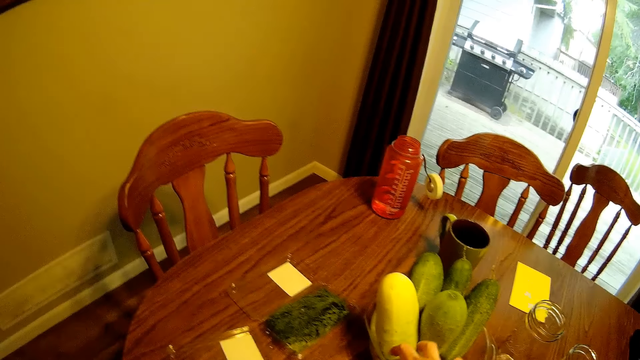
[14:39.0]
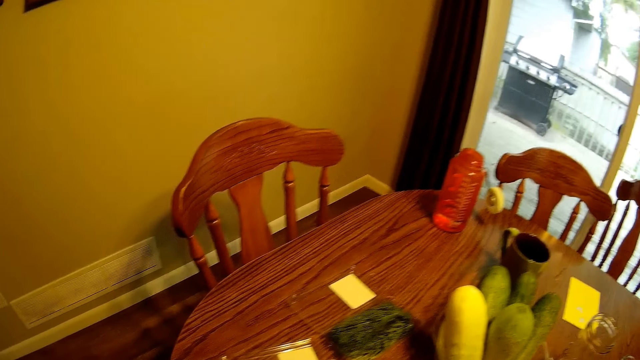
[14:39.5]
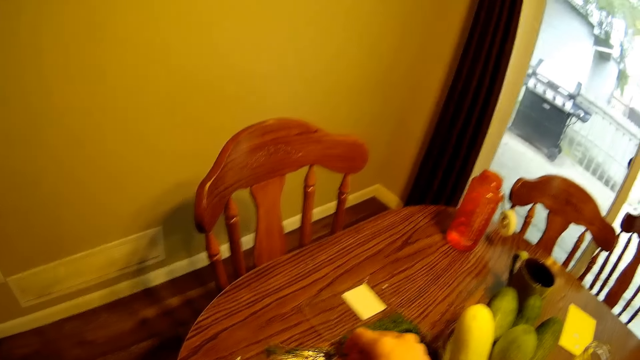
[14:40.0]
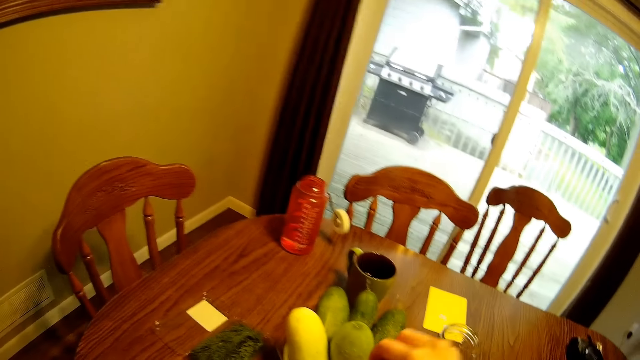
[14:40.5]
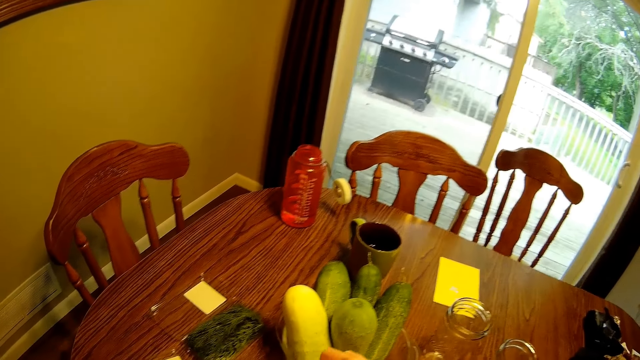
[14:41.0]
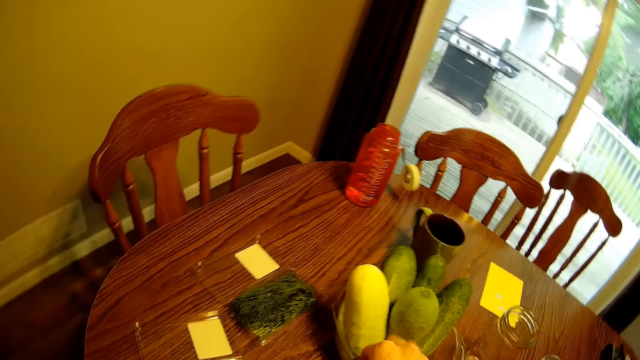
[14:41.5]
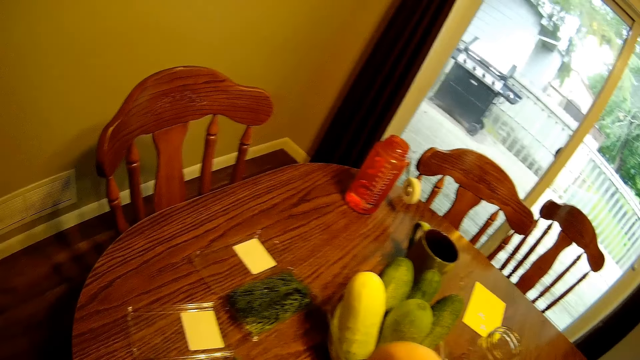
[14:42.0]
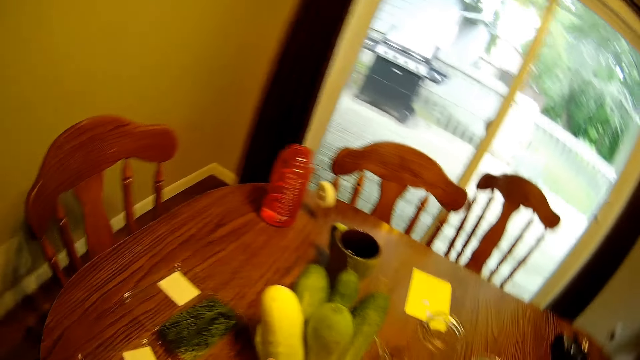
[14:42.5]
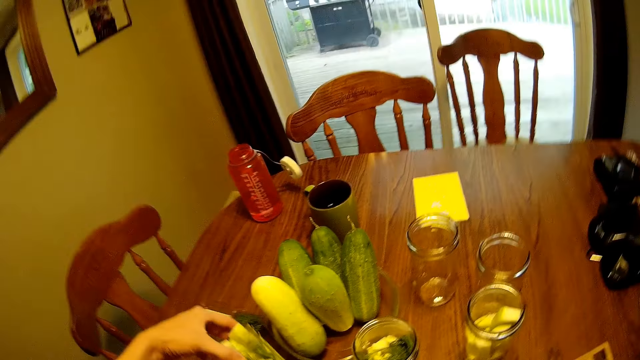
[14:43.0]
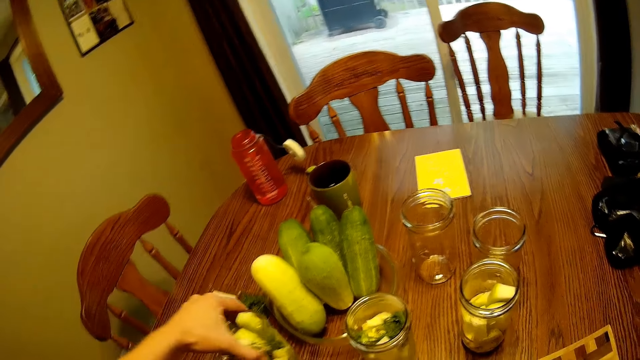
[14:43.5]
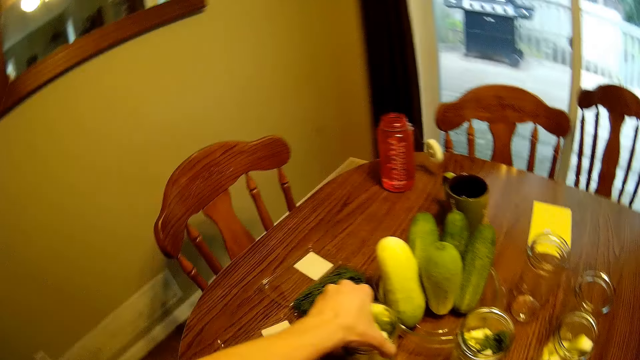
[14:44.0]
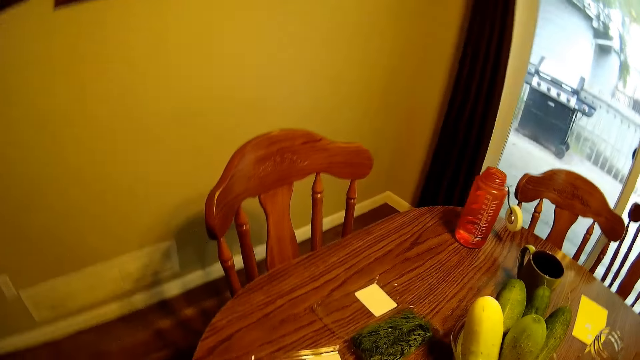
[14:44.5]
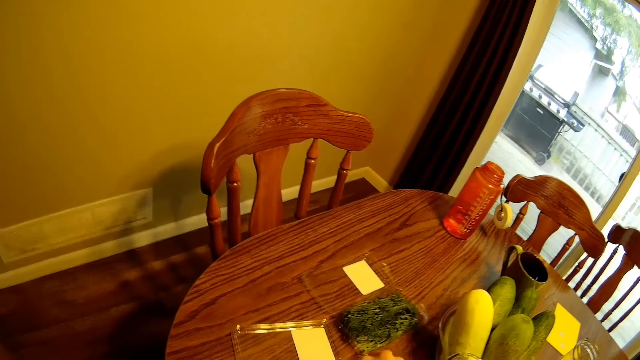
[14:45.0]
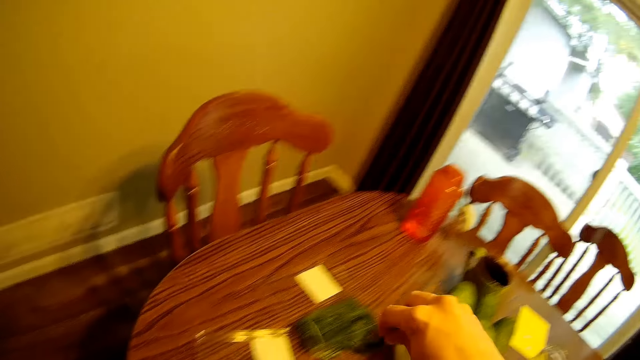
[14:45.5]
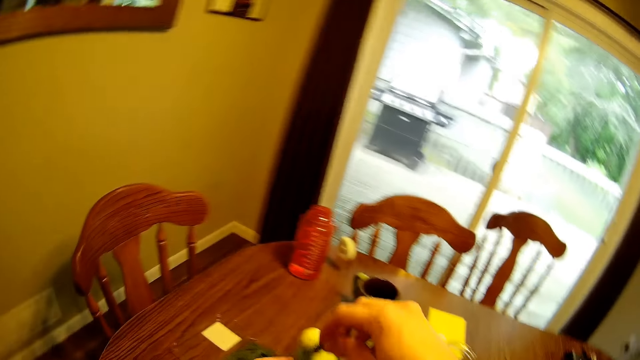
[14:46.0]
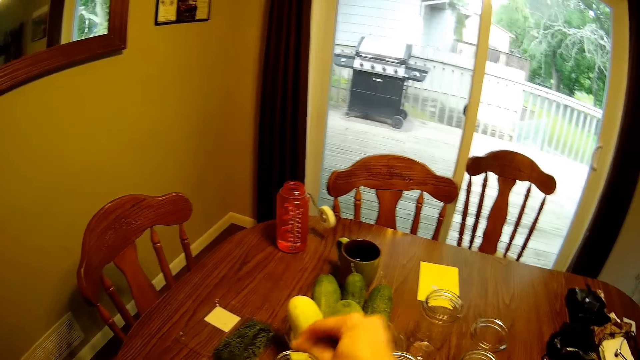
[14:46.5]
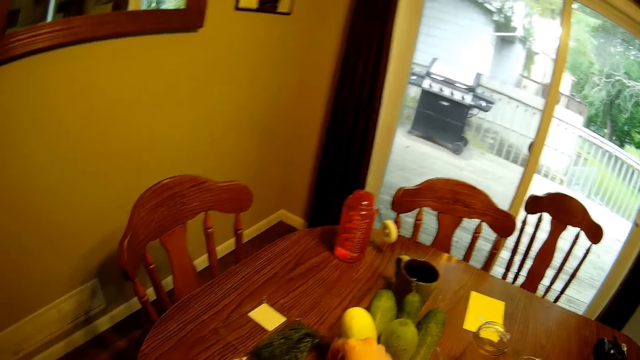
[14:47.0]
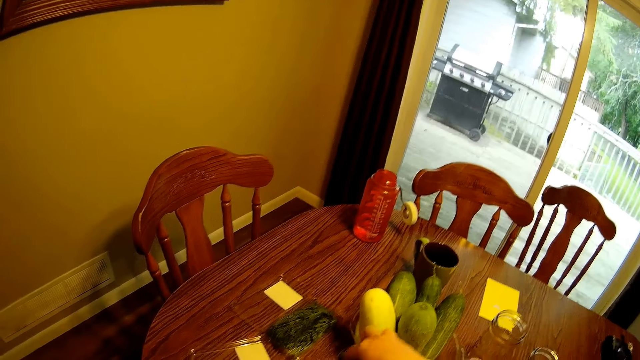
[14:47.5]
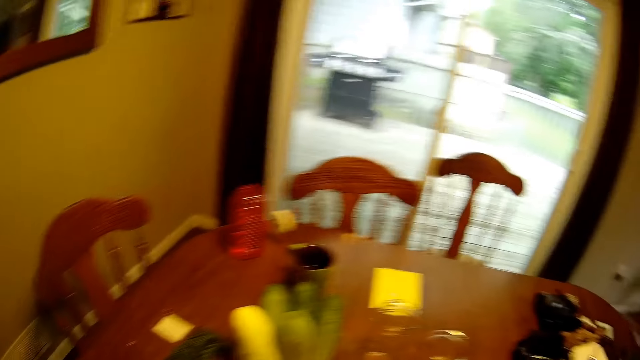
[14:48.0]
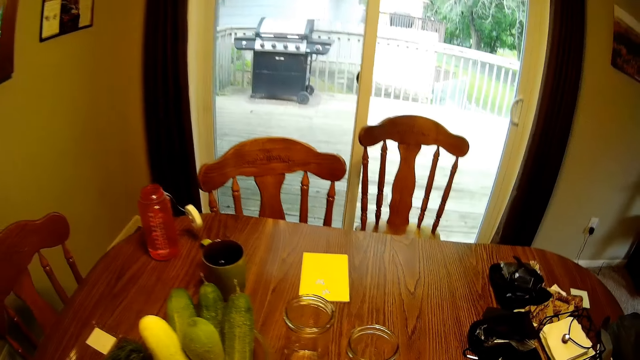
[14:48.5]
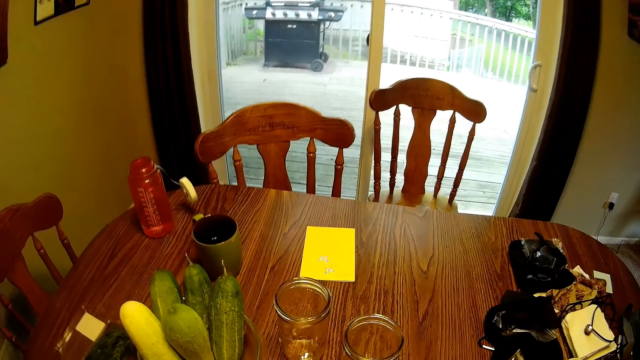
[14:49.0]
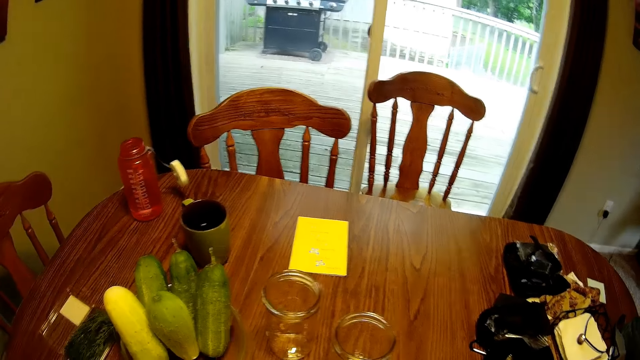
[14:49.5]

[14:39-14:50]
The camera wearer picks a rosemary leaf from a disposable pack. She drops the rosemary leaf in the glass jar. She lifts her hand. She lifts the glass jar from the dining table. She drops the glass jar on the dining table. She holds the glass jar. She looks around the room.

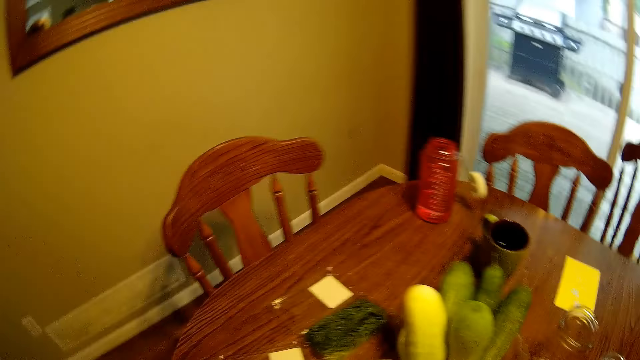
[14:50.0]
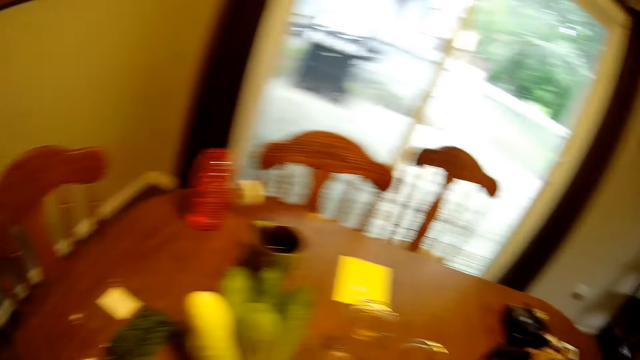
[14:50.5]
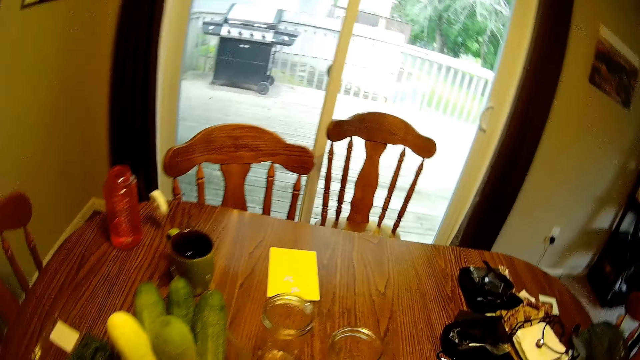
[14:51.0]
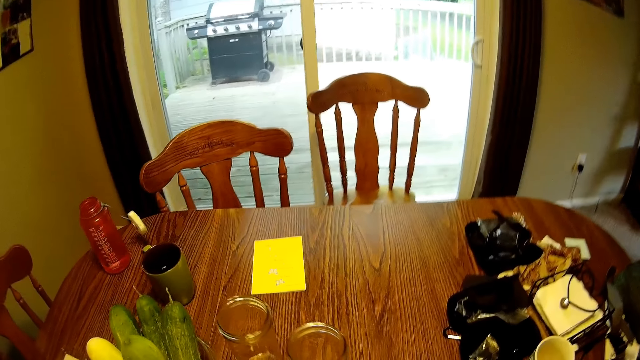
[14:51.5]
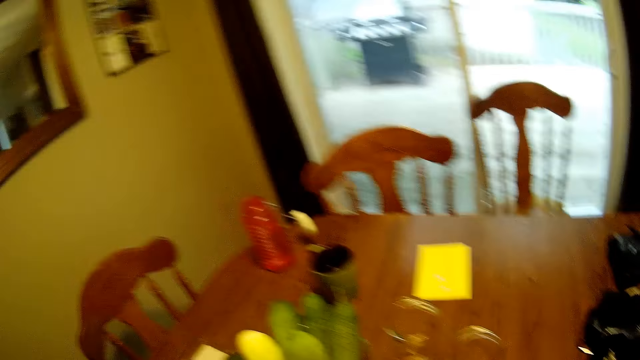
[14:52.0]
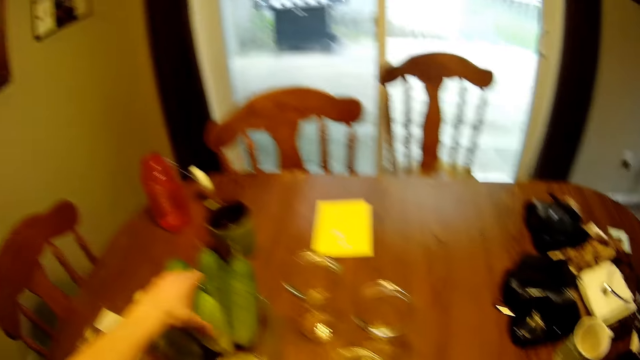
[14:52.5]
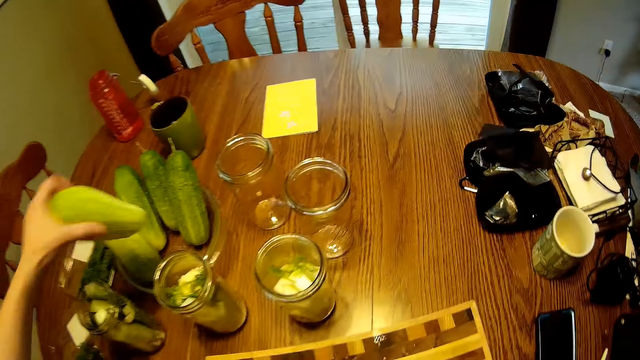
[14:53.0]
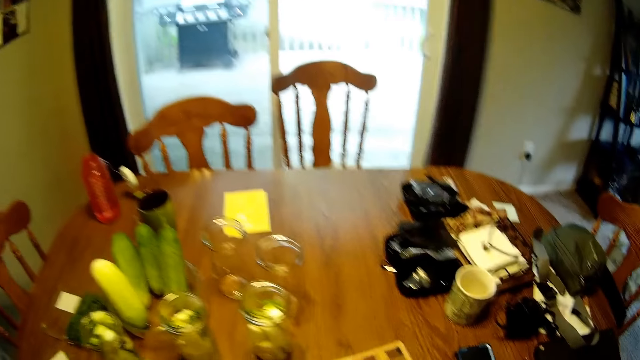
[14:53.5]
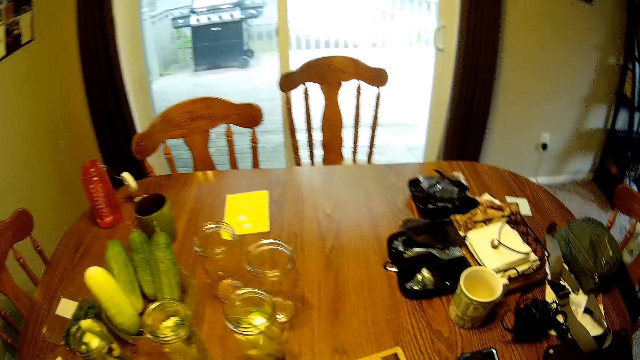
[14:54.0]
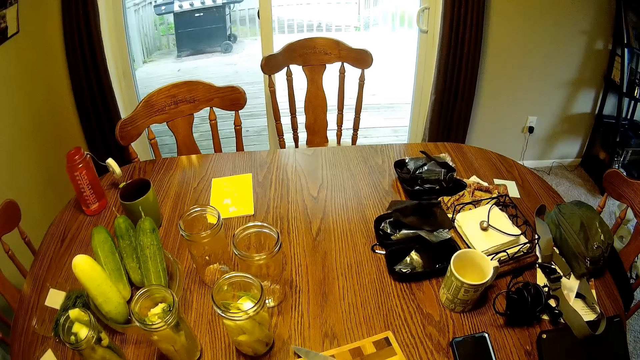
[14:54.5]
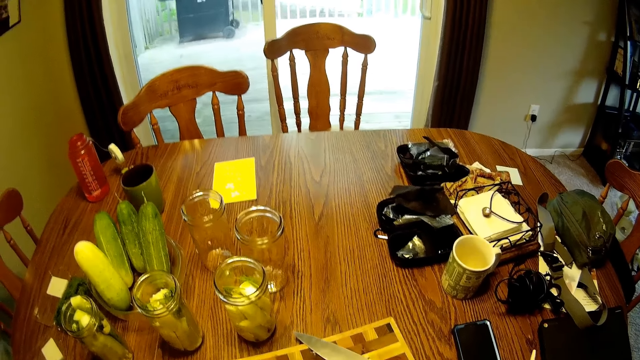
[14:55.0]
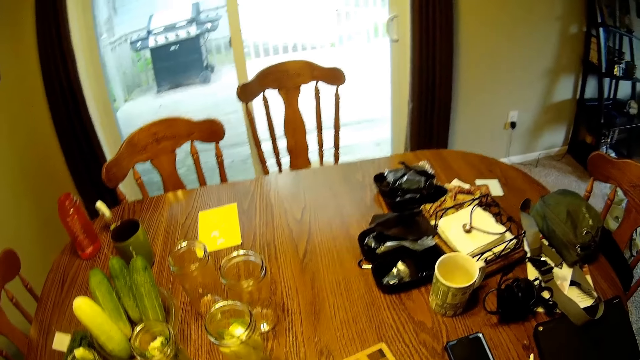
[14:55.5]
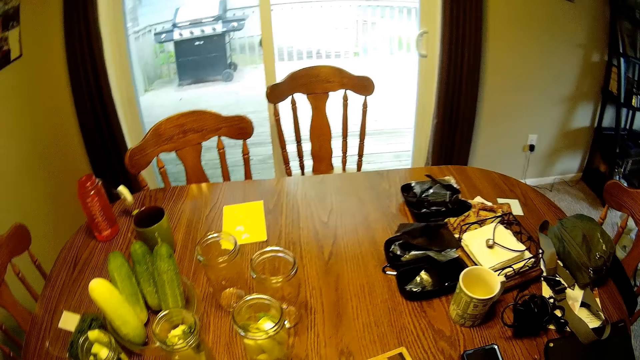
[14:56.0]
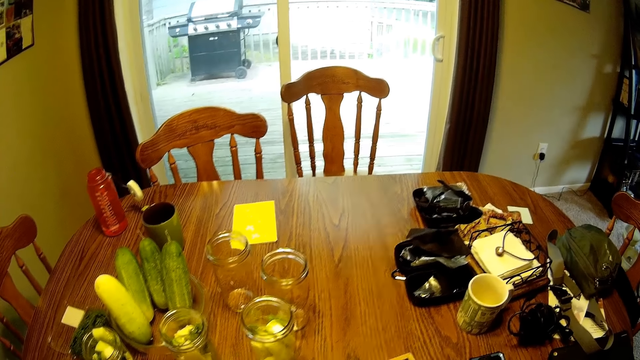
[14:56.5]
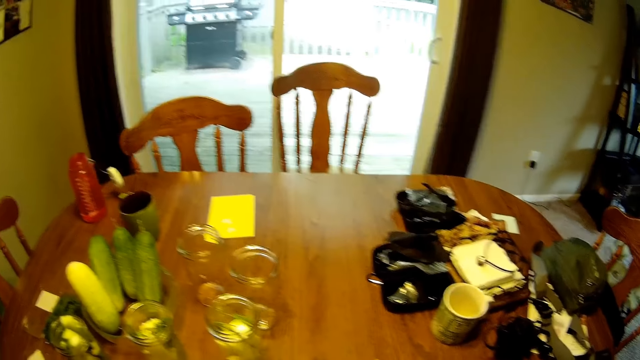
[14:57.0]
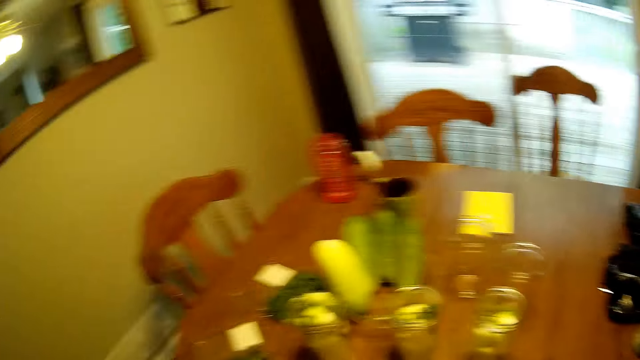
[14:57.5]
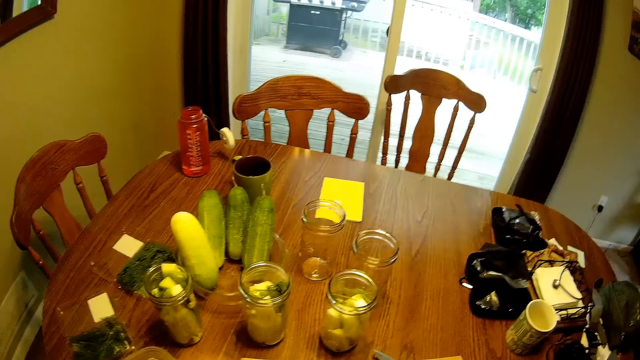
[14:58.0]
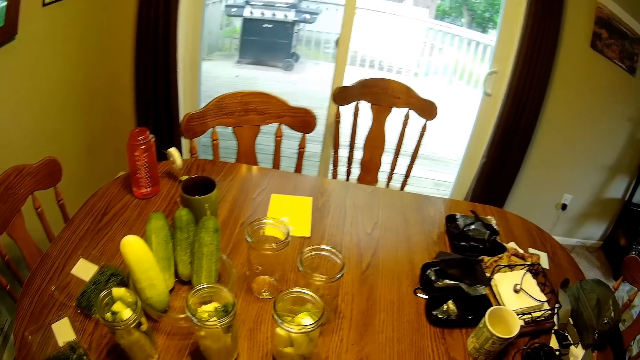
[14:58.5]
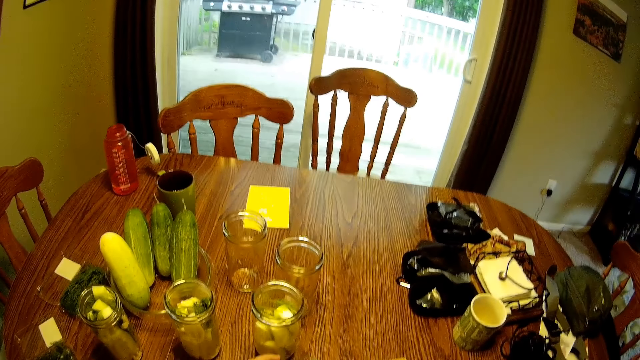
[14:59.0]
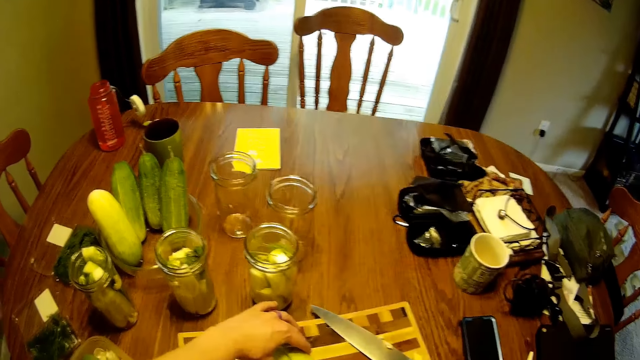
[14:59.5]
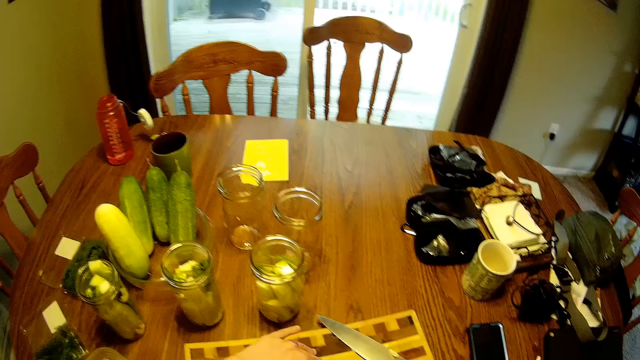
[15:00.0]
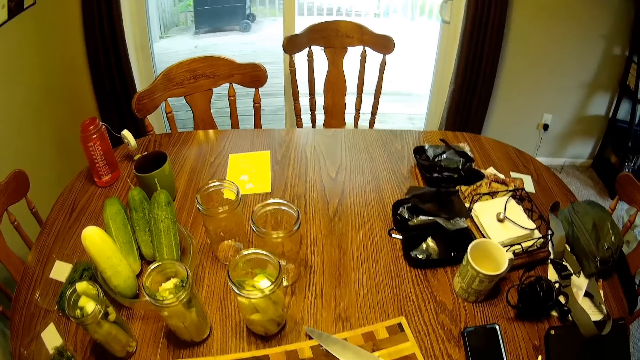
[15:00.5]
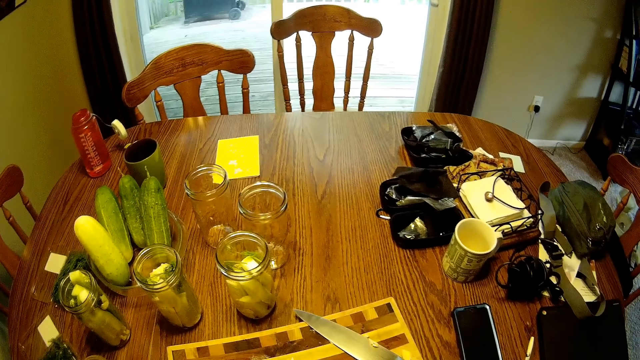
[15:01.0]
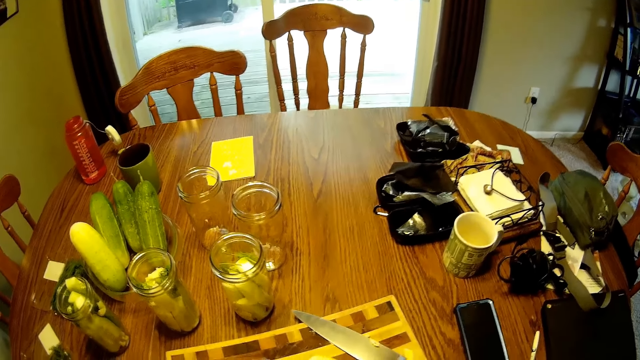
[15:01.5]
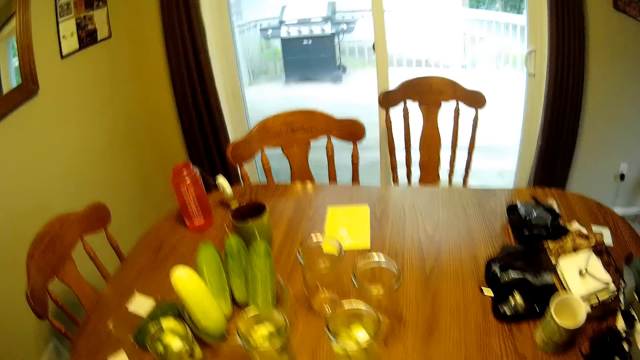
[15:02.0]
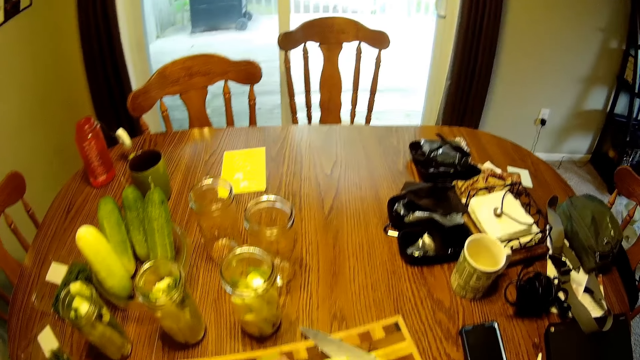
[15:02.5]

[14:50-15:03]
The camera wearer picks a cucumber from a fruit bowl. They slice the cucumber on a chopping board.
